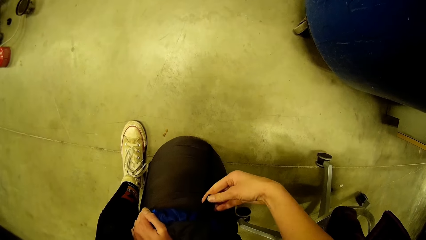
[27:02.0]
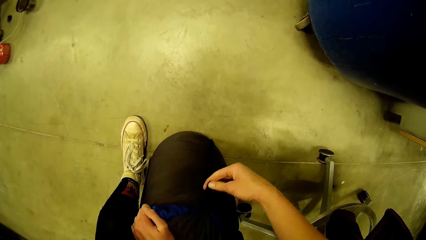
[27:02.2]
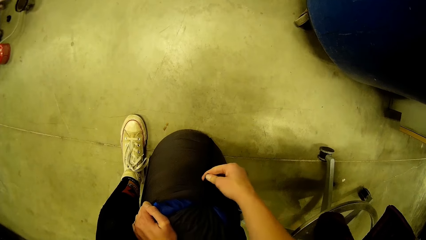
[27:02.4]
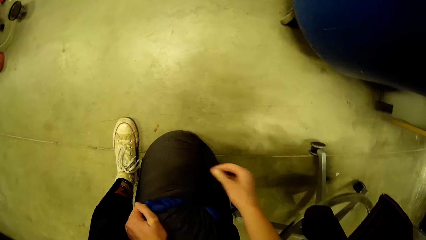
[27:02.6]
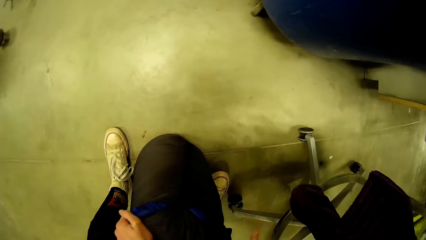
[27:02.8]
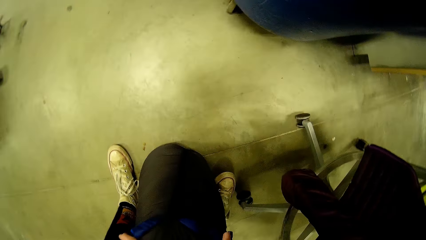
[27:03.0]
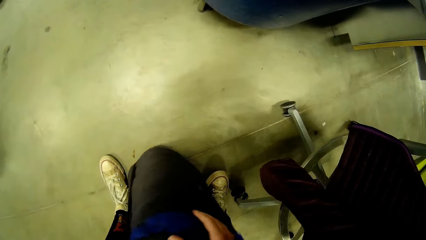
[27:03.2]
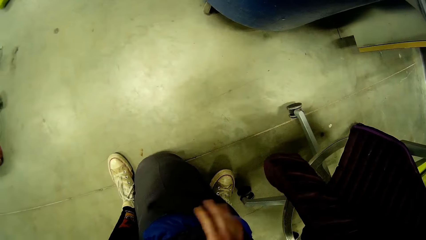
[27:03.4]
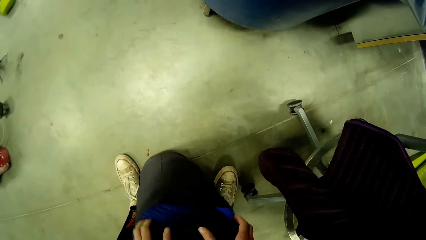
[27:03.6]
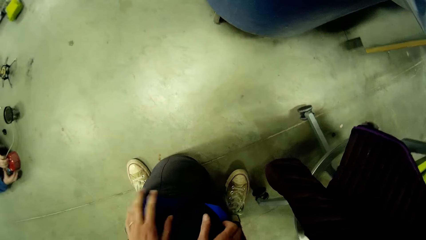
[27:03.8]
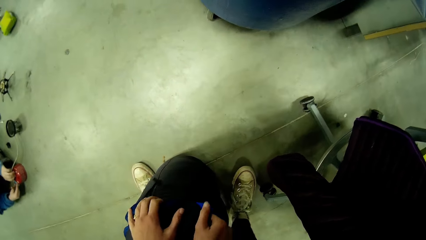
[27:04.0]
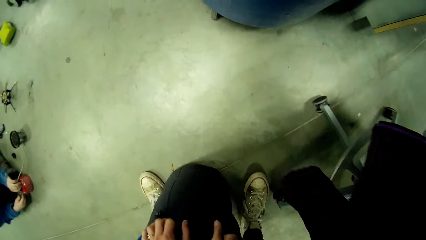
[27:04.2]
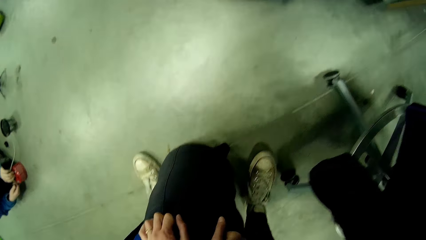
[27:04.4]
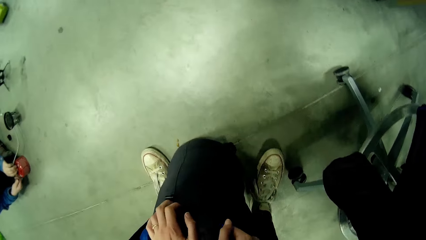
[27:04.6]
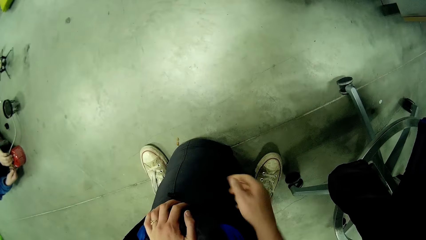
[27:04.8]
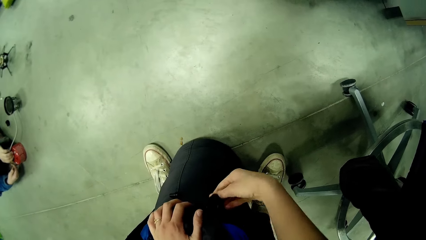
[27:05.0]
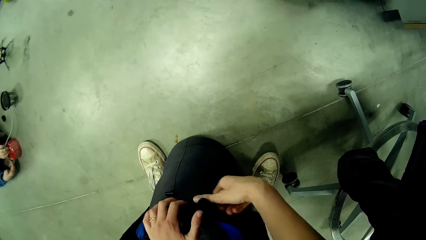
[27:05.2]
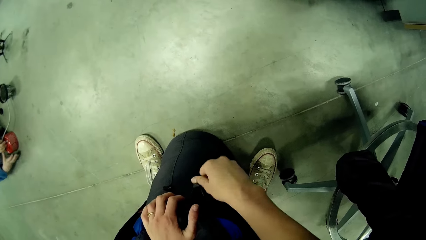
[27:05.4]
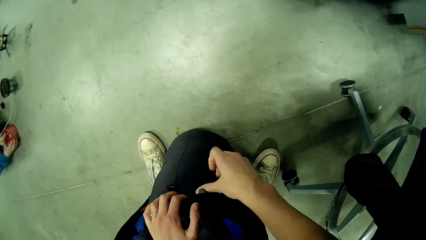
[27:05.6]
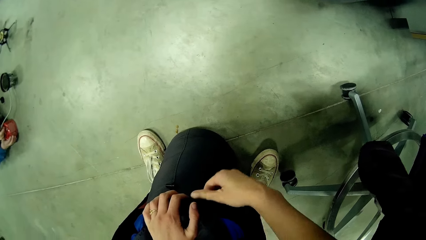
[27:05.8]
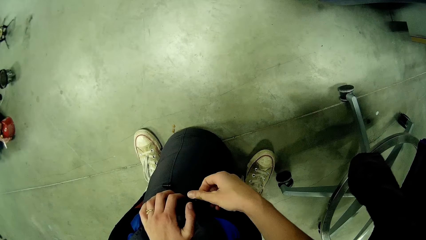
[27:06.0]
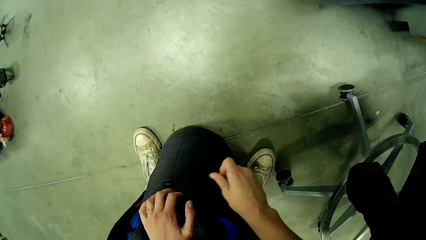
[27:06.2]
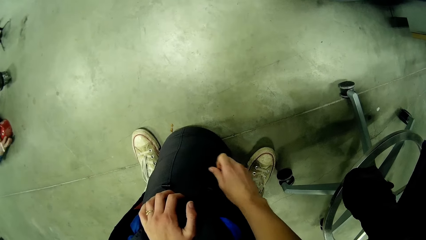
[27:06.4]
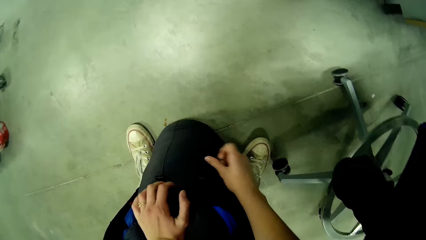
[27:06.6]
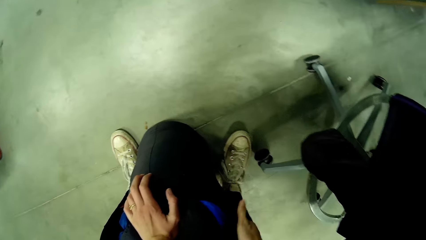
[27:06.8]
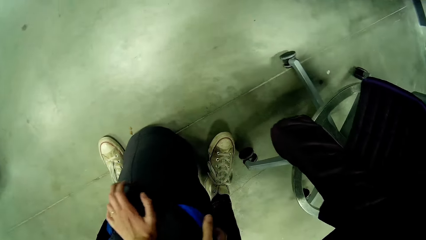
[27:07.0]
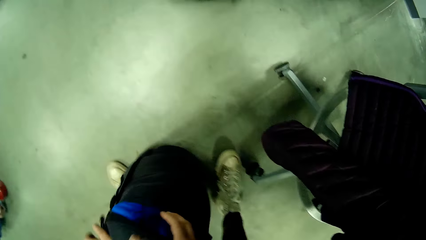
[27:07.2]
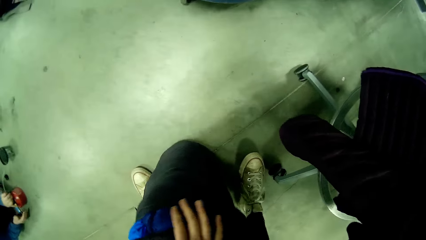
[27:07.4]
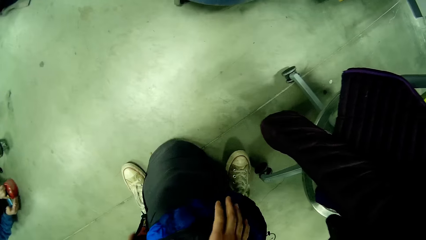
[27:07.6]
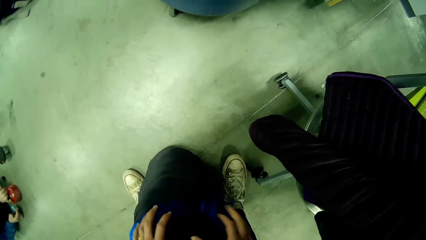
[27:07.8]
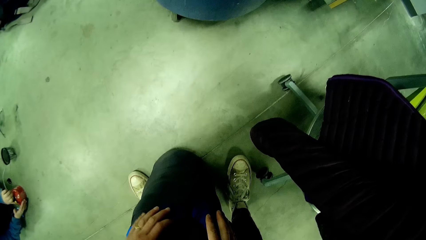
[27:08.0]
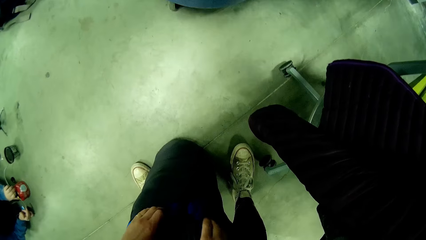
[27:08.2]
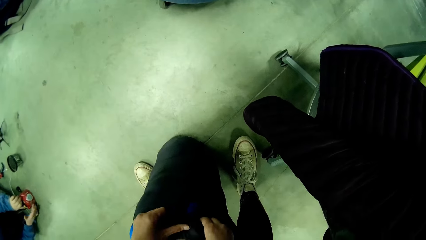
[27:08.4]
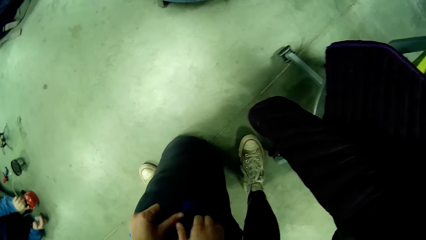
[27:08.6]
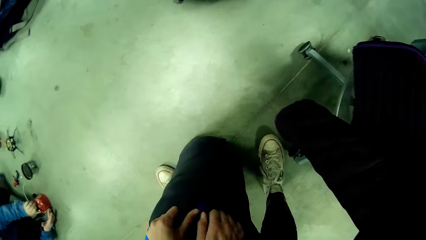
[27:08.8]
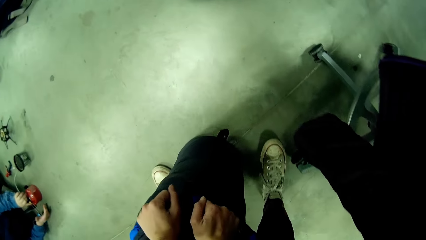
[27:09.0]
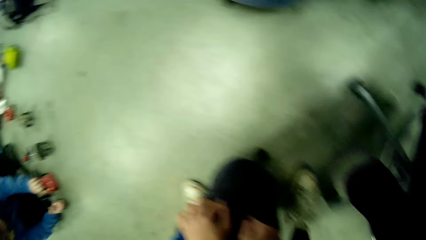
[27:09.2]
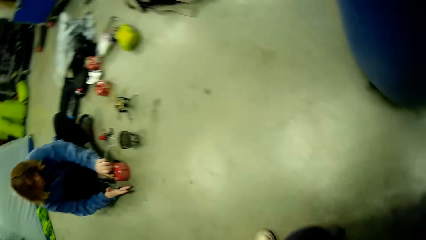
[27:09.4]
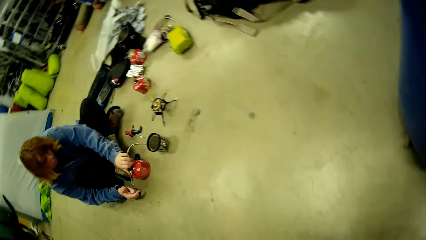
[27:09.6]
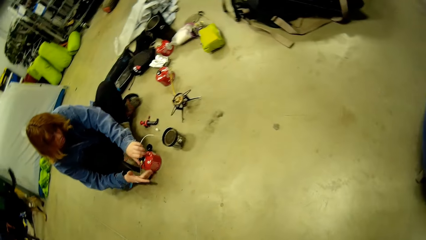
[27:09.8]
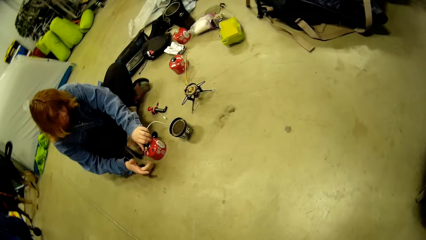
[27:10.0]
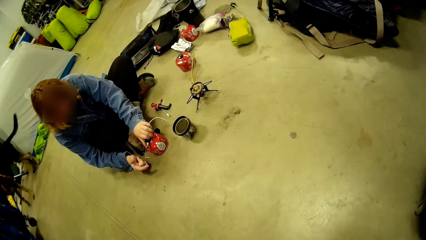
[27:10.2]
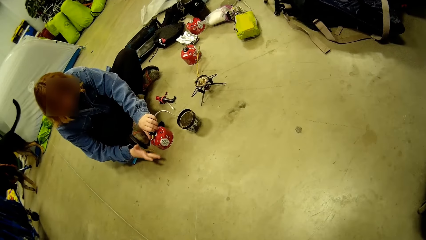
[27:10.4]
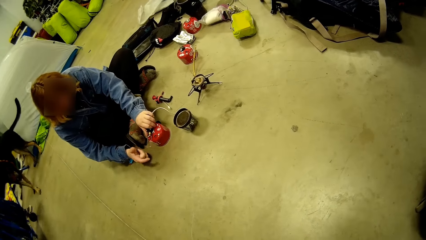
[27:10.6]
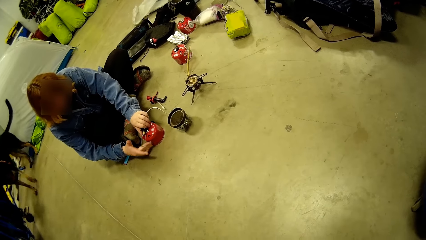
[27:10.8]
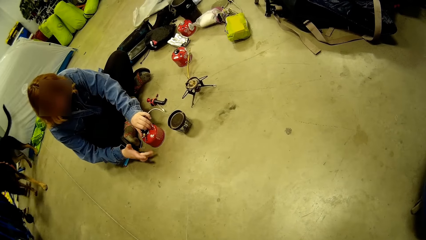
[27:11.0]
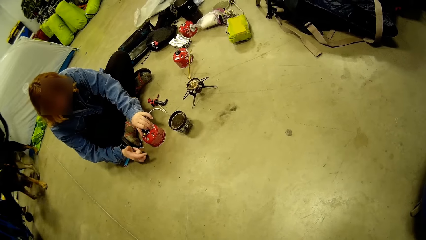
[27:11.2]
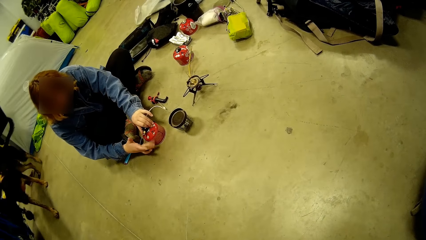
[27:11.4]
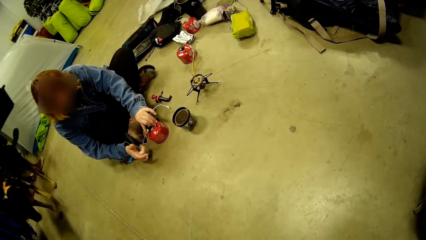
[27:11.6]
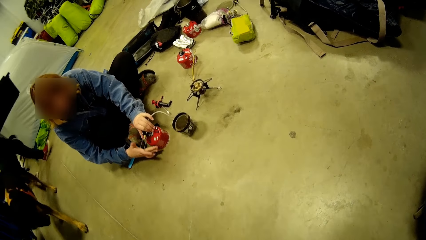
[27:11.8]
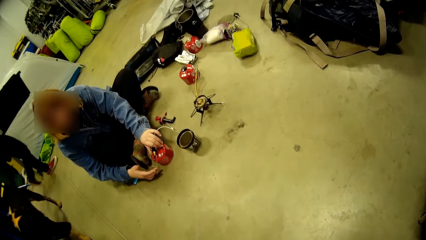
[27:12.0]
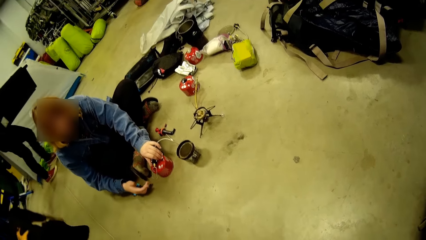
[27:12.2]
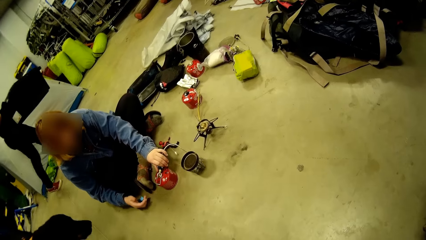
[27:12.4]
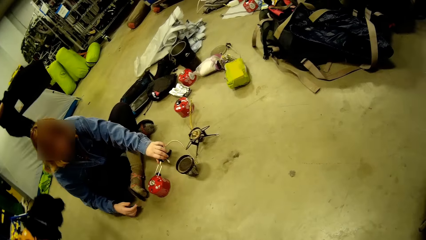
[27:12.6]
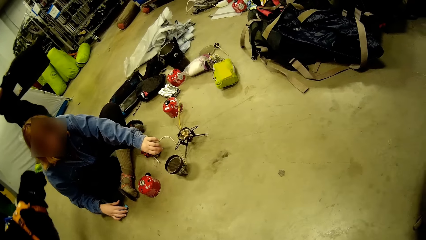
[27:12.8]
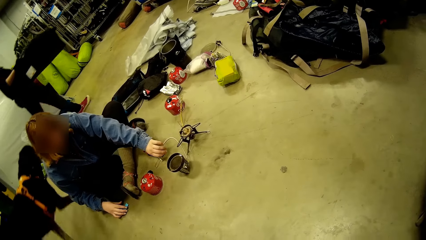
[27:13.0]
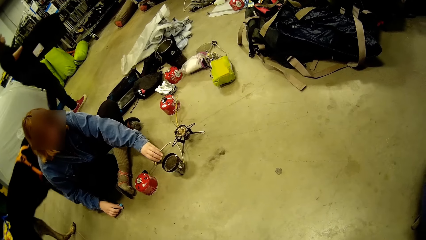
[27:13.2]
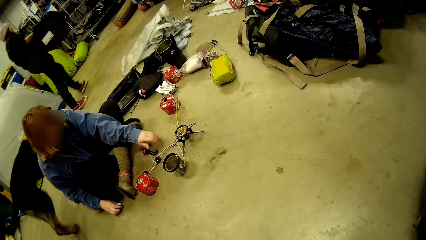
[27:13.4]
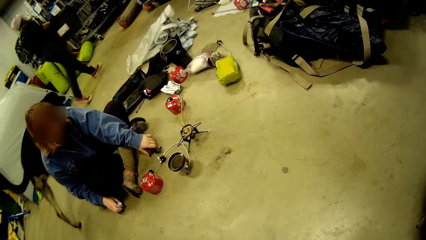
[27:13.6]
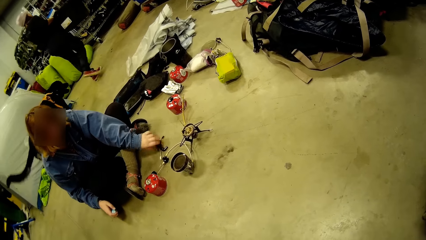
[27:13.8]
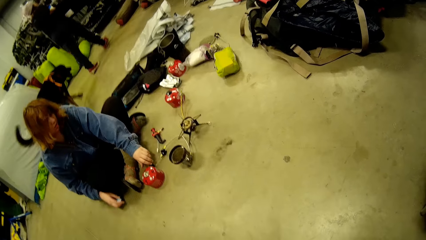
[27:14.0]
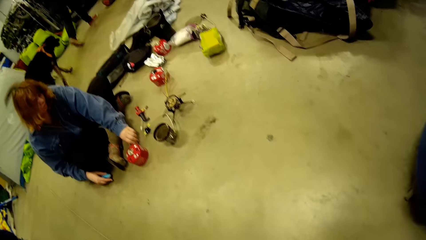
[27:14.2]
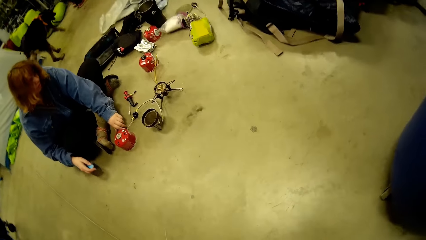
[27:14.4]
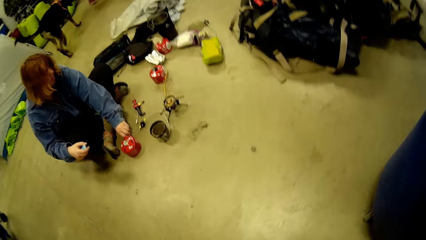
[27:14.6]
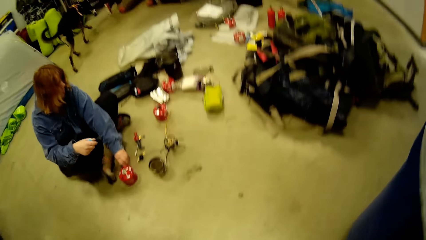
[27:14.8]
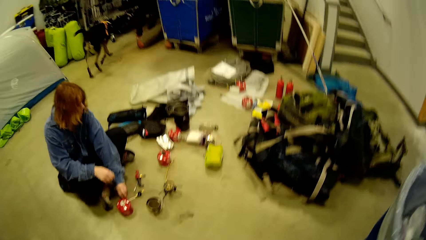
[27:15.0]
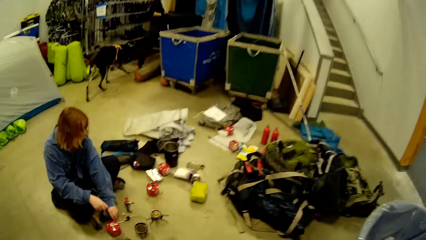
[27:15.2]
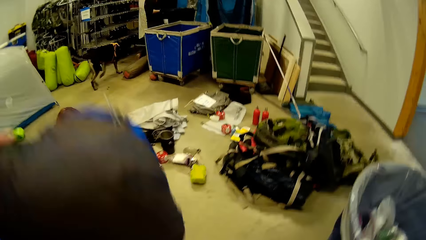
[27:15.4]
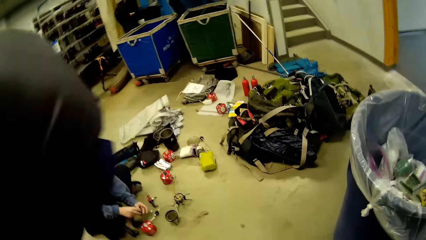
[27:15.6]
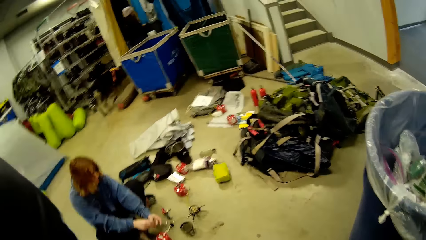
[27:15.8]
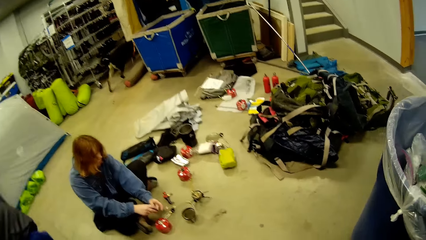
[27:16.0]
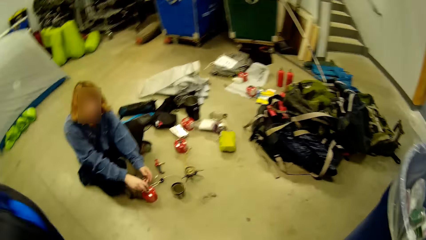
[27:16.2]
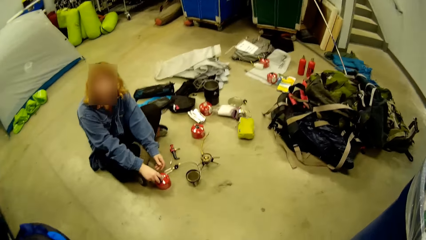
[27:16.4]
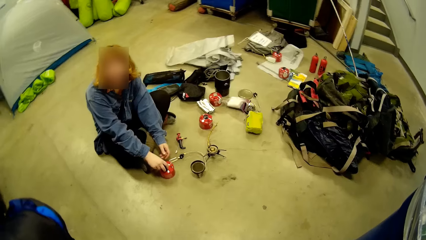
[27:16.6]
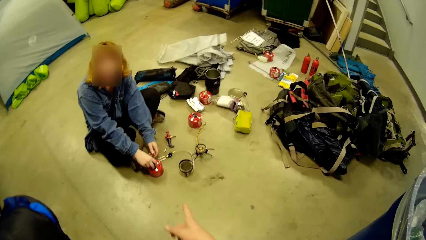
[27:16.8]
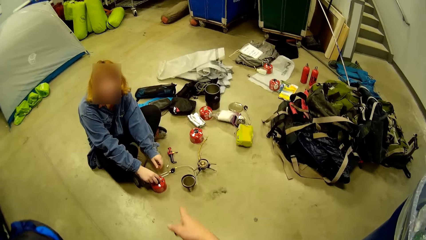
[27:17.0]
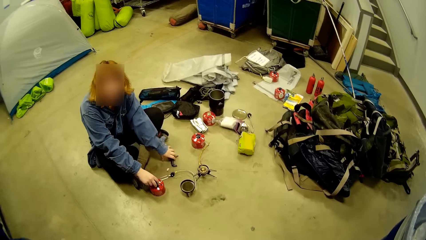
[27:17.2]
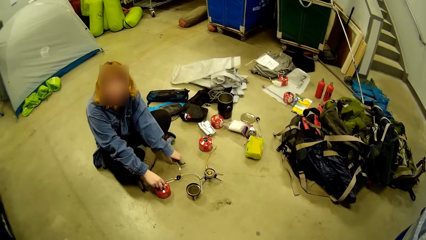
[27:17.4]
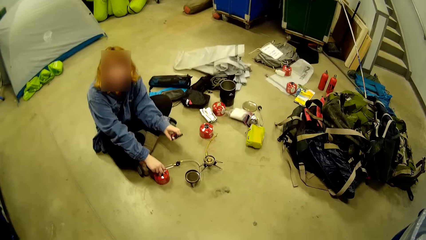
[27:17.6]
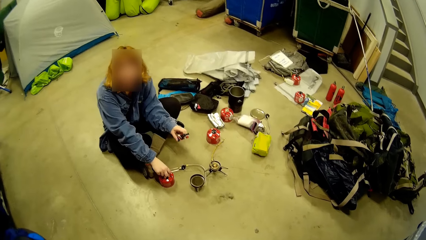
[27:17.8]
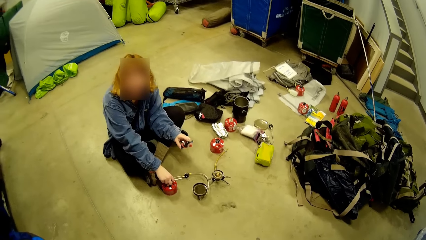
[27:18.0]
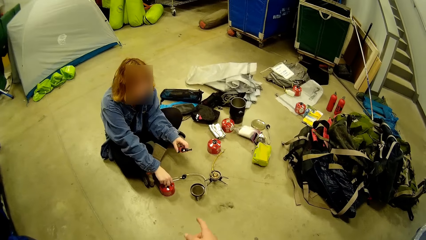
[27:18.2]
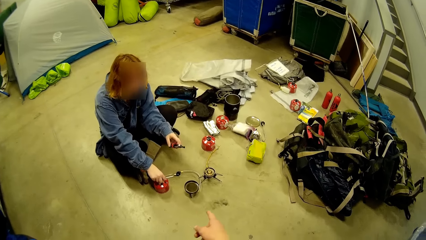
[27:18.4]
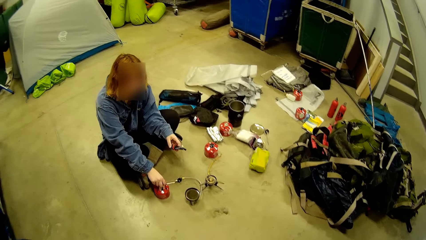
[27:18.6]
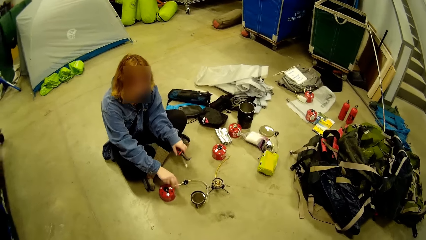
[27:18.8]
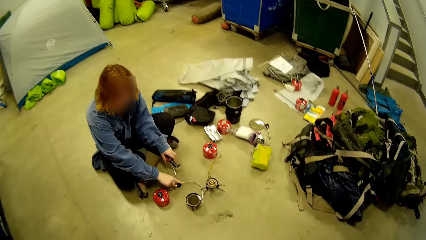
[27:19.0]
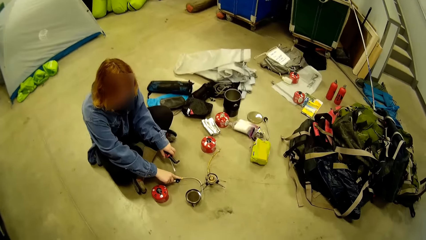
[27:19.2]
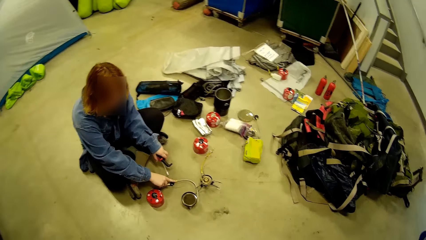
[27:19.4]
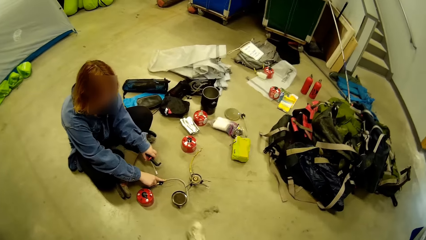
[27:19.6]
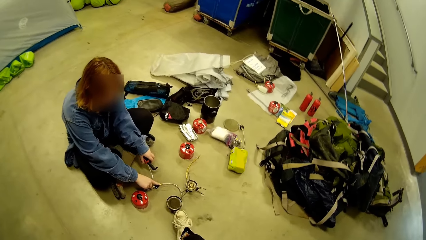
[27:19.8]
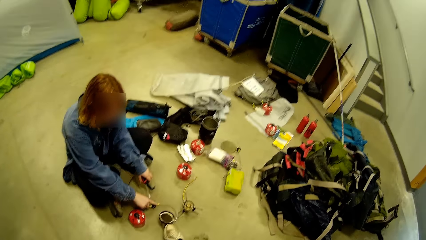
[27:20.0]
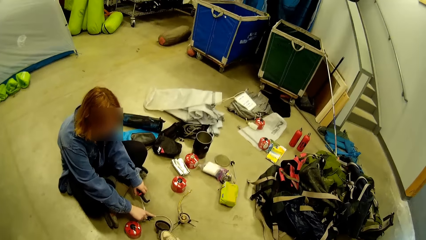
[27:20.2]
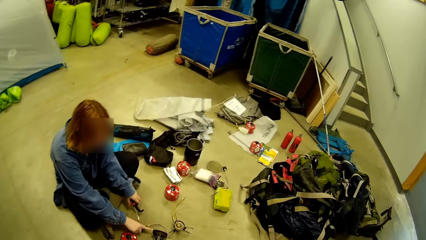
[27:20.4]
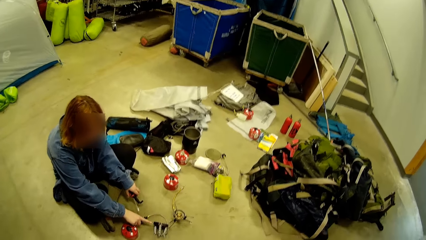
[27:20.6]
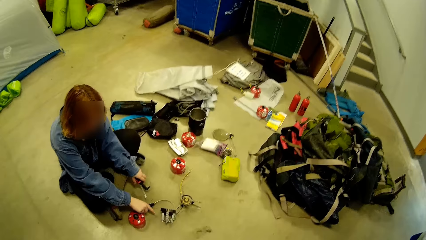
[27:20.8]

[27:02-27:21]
The camera wearer packs clothes in the bag. She adjusts the buckle on the bag. She turns the bag to its side. She adjusts the buckle on the bag. She turns the bag to its side. The woman adjusts the cylinder of the burner. The man walks away from the racks with a box in his hand. The camera wearer adjusts the bag in her hand. The woman fixes the burner on the floor.
